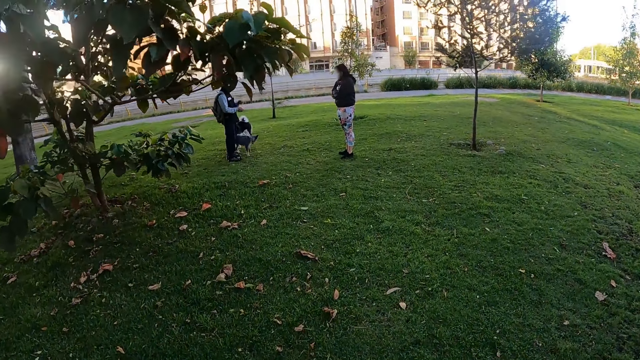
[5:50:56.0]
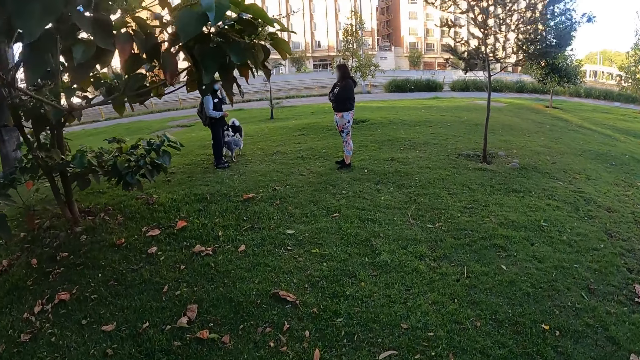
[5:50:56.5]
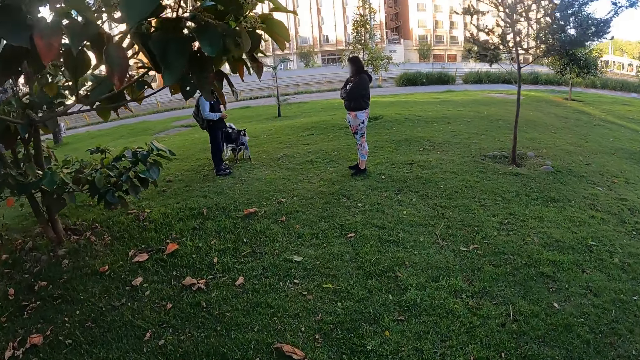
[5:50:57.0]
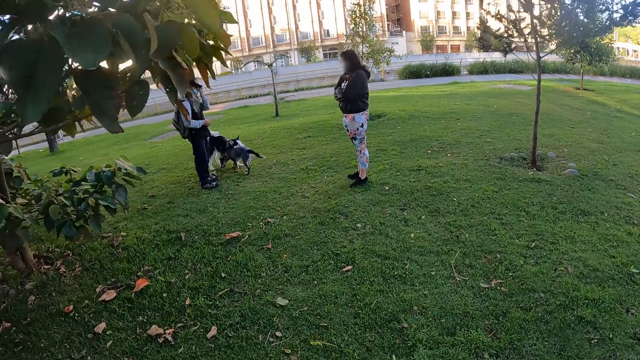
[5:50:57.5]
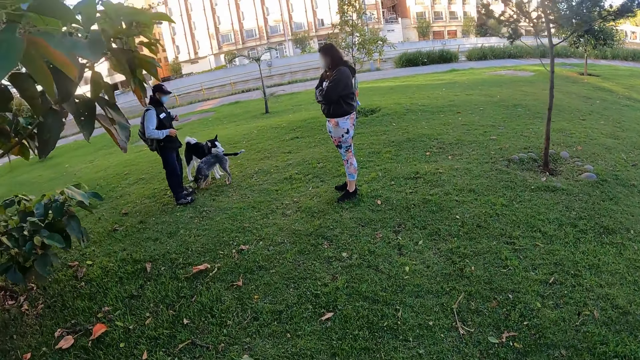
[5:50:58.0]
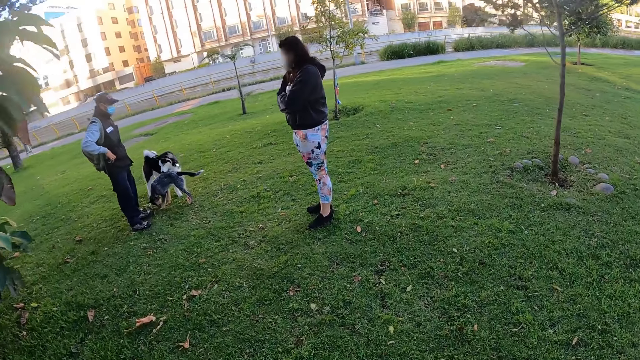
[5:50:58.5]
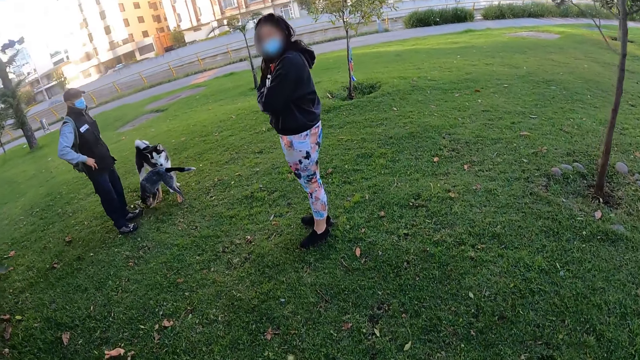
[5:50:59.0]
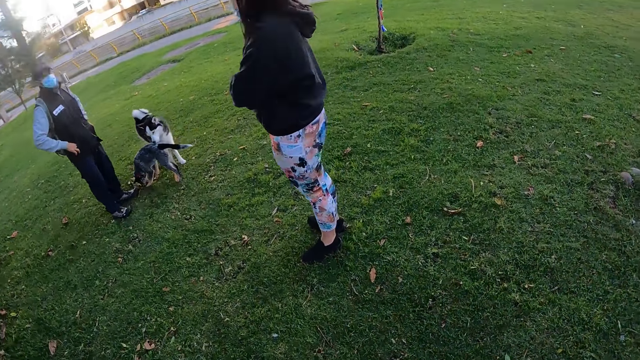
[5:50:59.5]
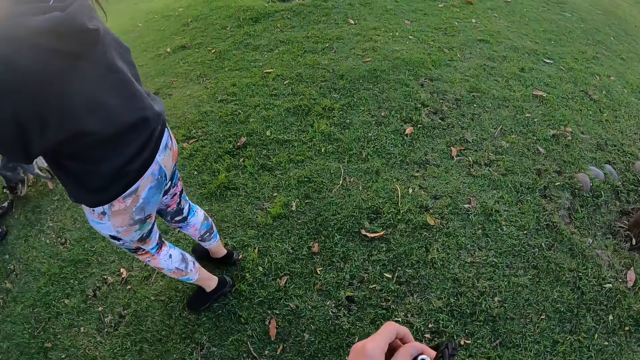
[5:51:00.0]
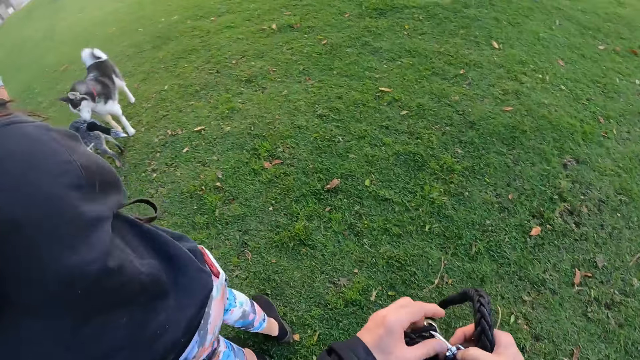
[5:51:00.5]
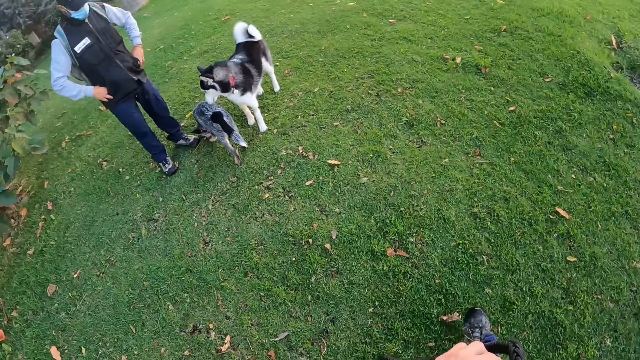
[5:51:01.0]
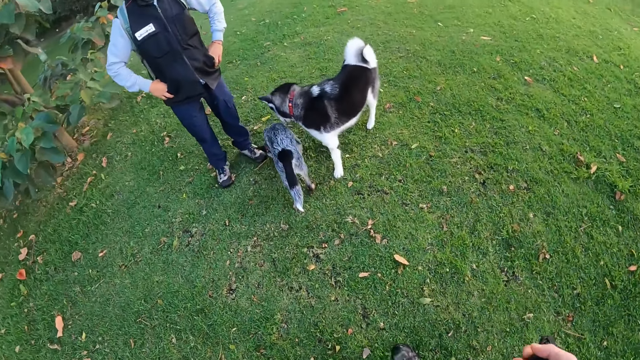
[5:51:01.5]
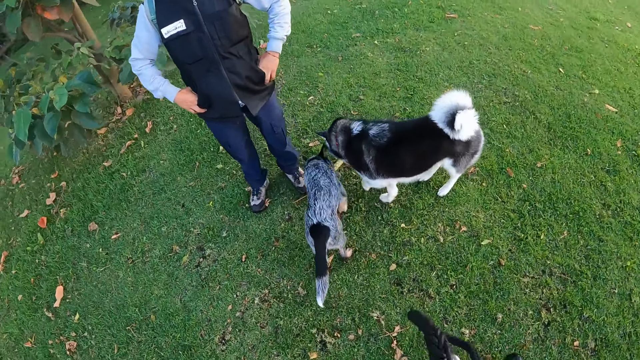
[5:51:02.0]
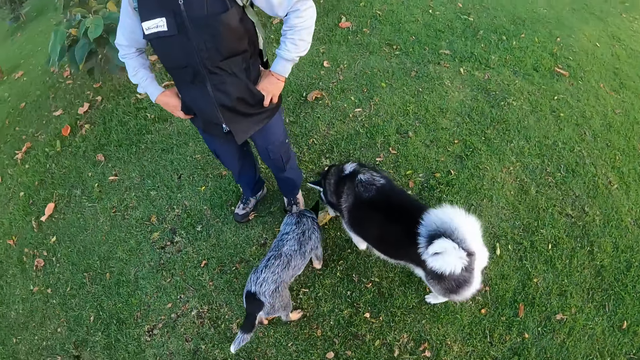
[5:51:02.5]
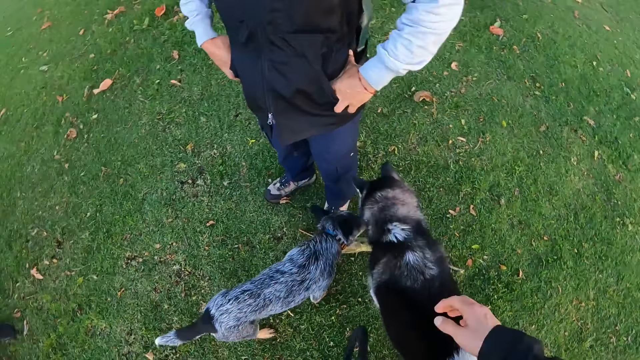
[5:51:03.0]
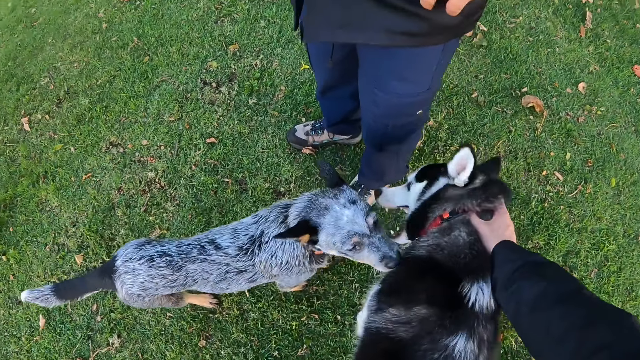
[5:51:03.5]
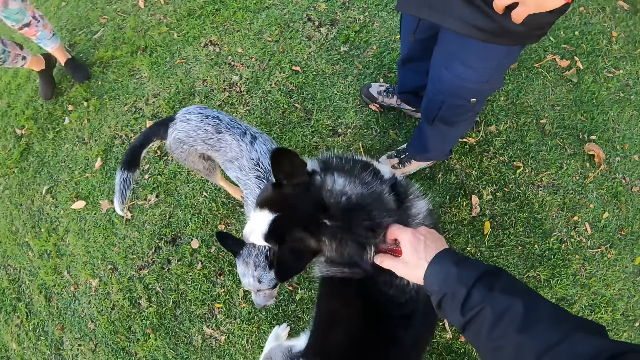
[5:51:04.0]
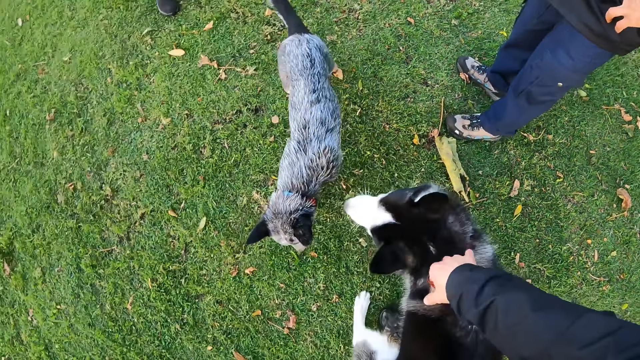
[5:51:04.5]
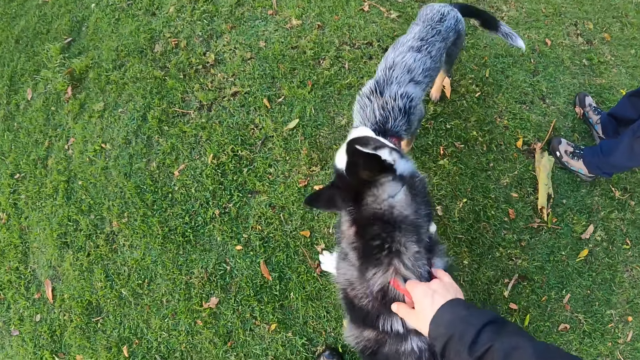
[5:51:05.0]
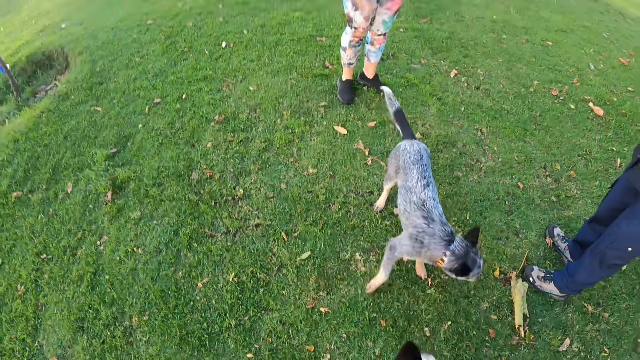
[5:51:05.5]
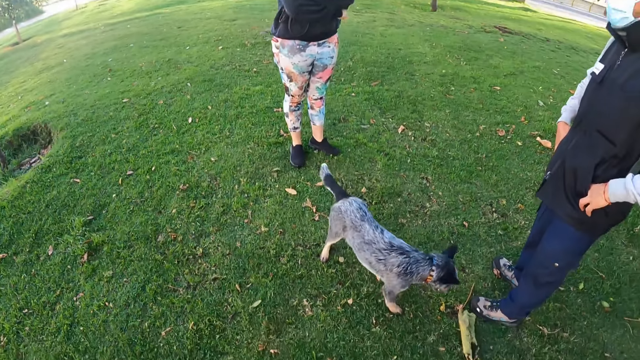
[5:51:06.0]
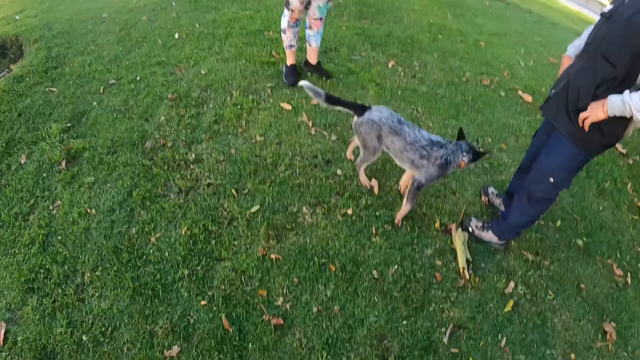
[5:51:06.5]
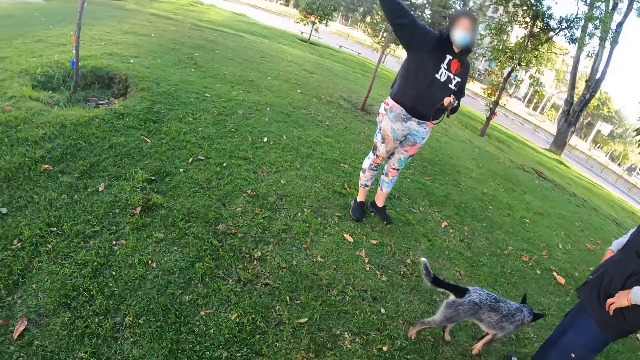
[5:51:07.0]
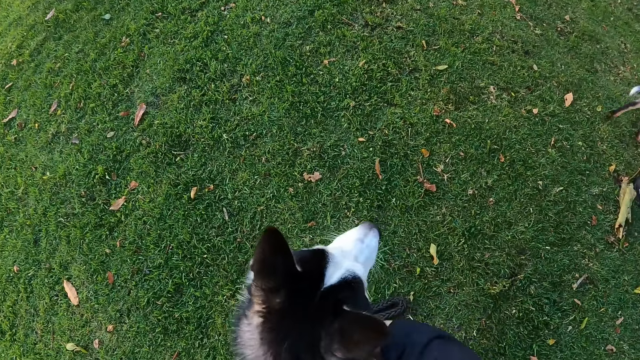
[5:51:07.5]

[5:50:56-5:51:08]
The camera wearer interacts with the man and the woman. He interacts with a dog and another dog. He pulls the dog's neck strap. He holds the collar of the first dog with his right hand.

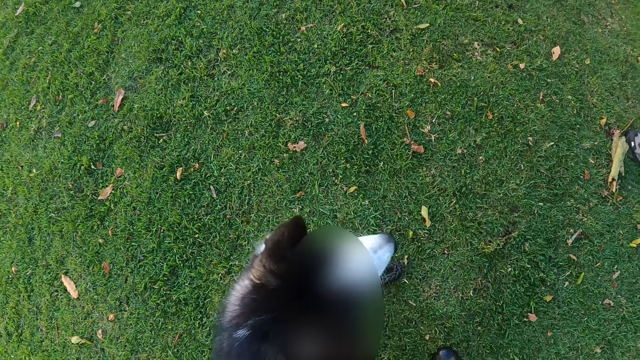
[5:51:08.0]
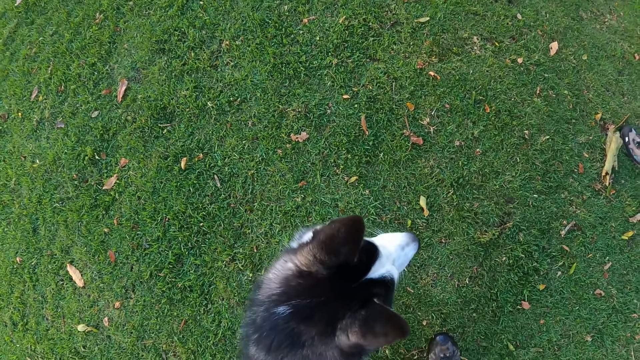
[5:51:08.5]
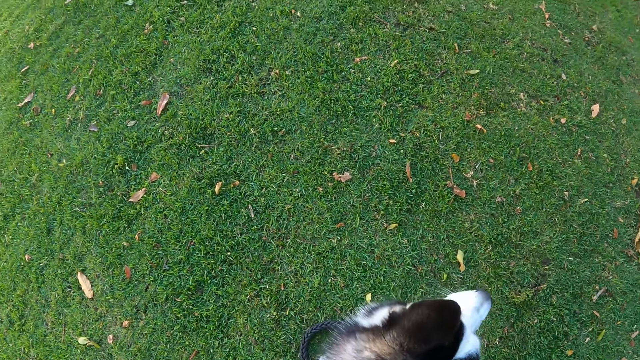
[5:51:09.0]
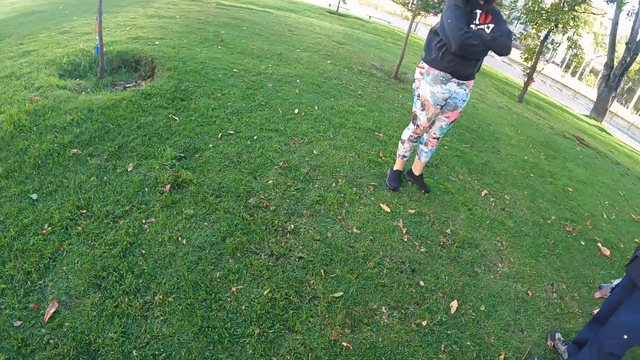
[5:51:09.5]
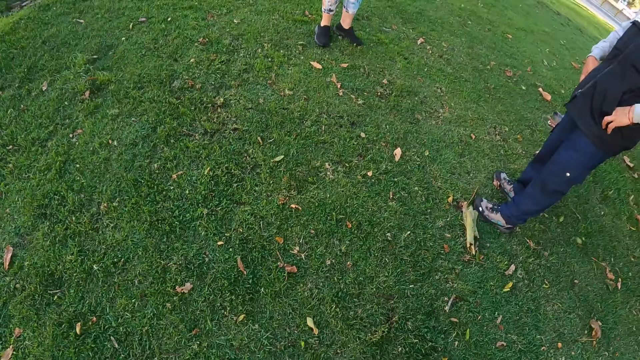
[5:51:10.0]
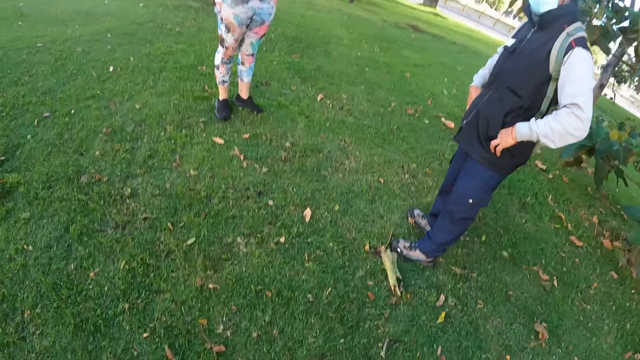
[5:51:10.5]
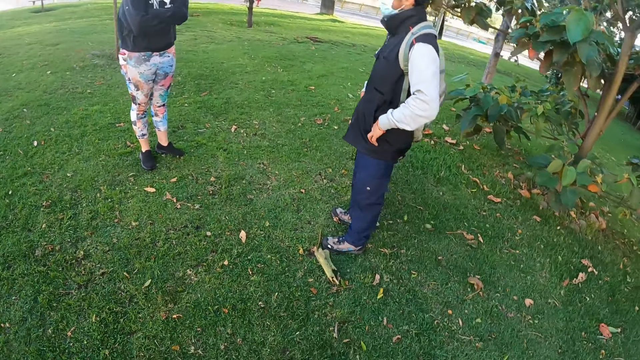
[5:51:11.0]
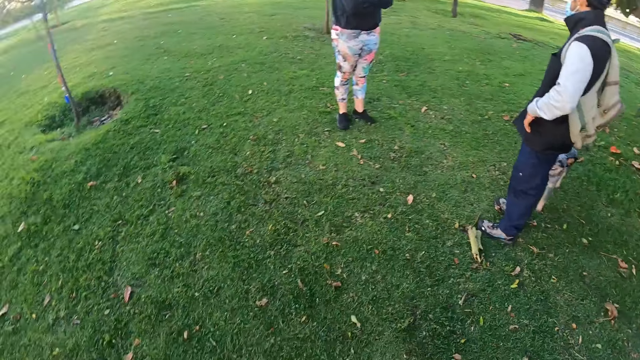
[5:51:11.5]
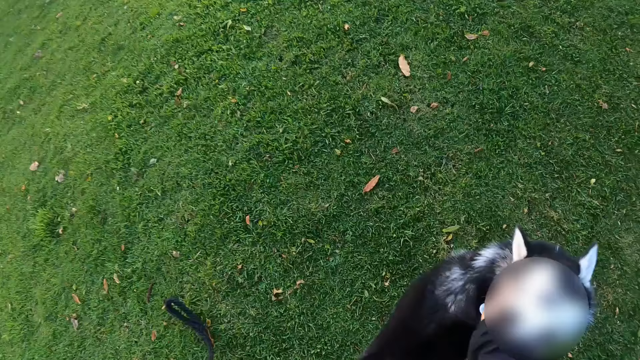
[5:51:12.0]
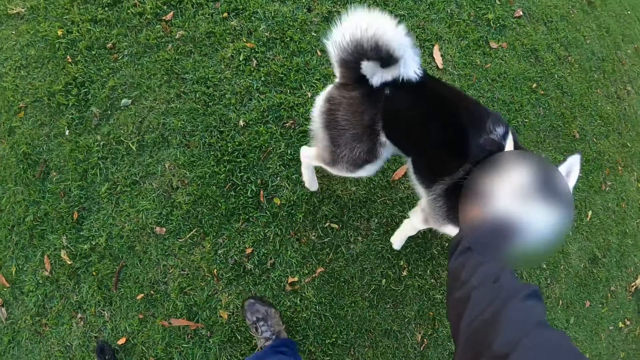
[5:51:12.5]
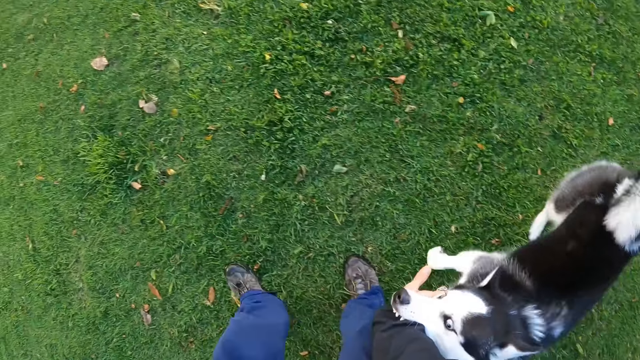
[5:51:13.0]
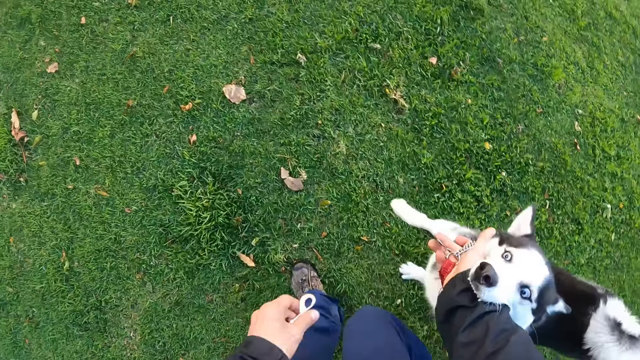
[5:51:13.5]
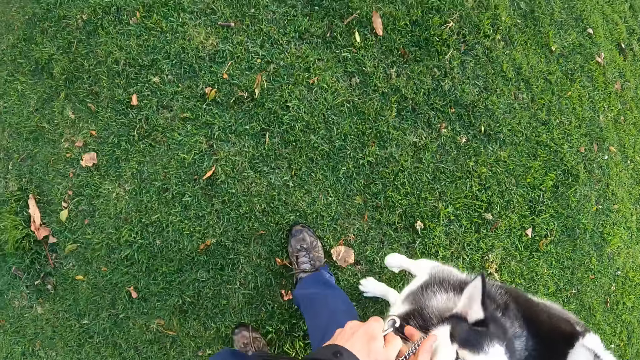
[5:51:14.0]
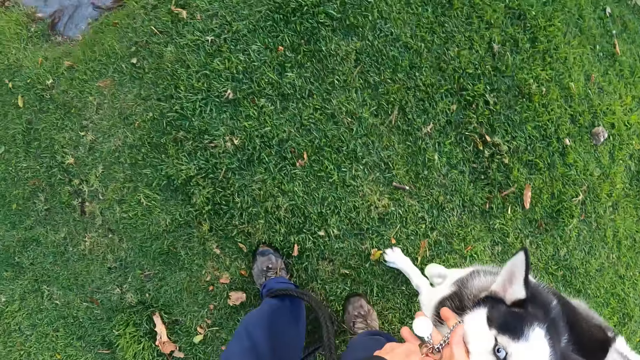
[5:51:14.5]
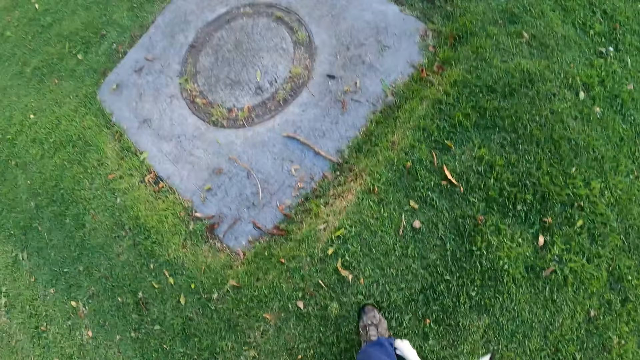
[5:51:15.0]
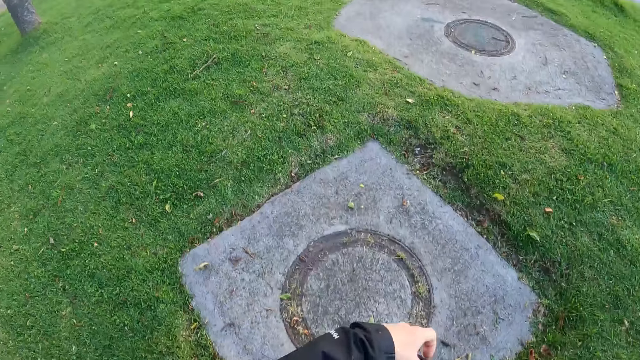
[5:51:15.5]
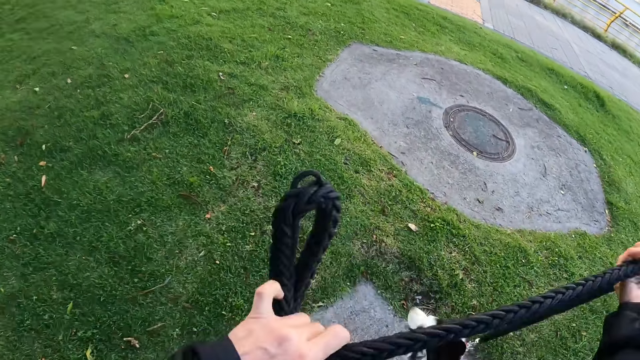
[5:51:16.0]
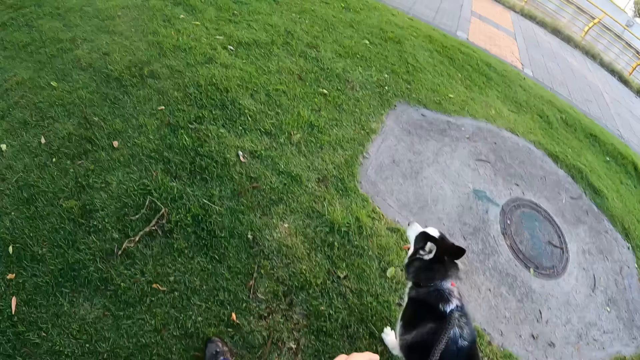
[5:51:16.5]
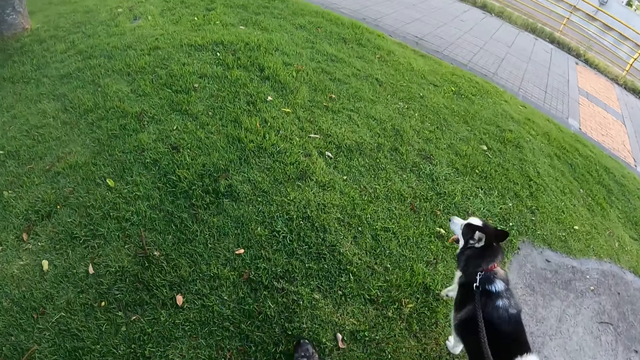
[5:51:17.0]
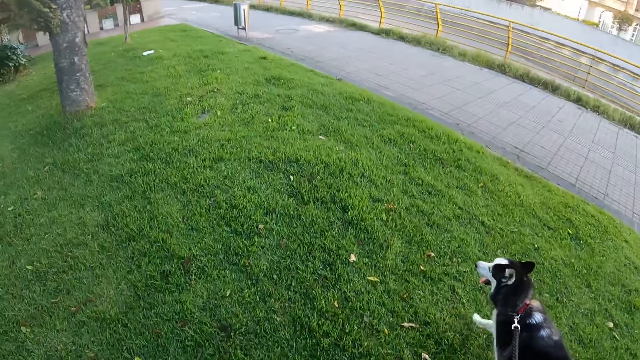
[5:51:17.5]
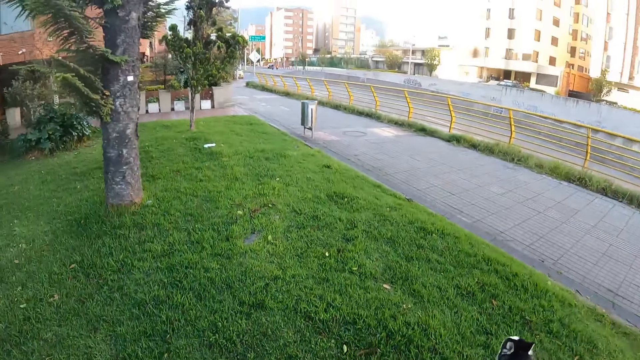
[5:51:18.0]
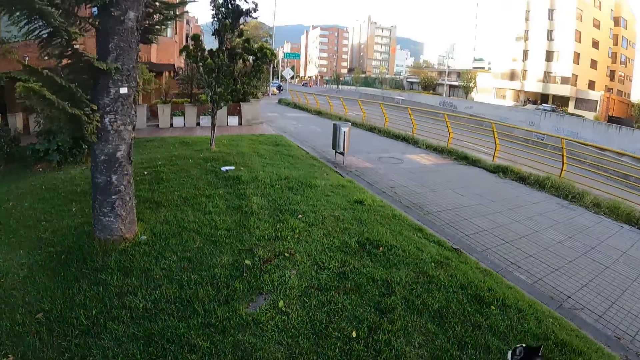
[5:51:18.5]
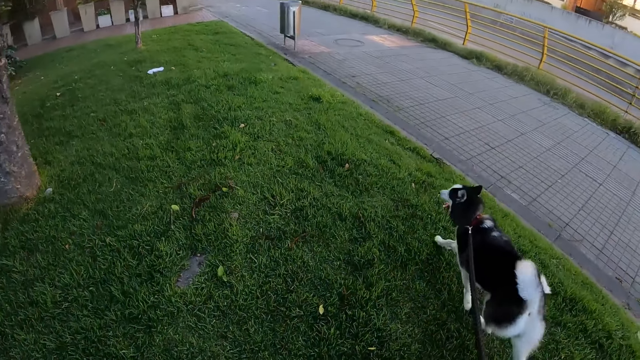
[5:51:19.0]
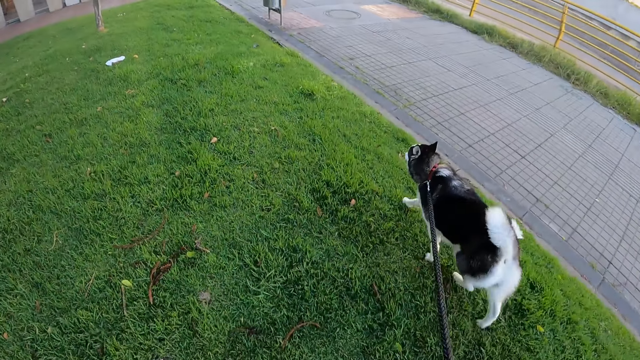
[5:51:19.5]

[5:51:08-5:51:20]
The dog bites the camera wearer. The camera wearer fixes the leash on the neck strap. Another dog and the camera wearer walk on the street.
